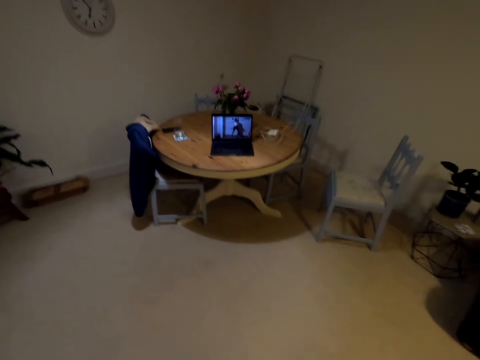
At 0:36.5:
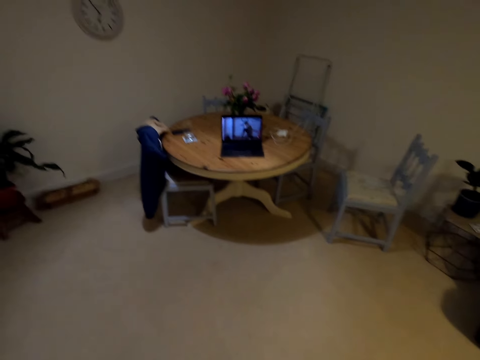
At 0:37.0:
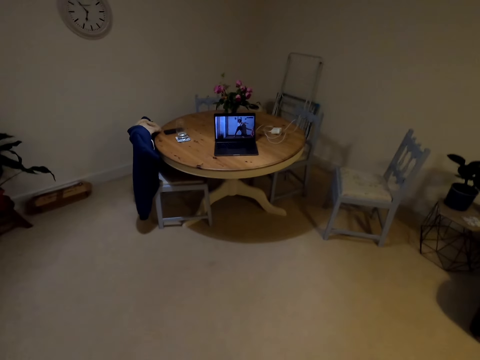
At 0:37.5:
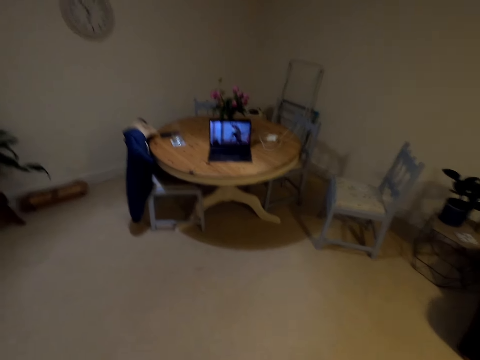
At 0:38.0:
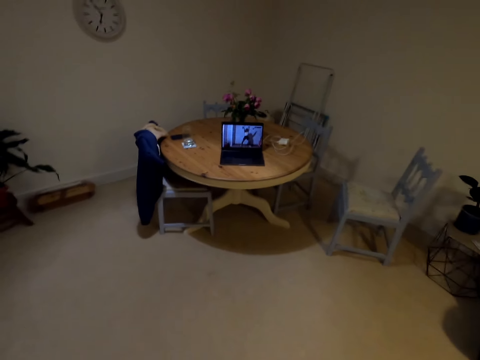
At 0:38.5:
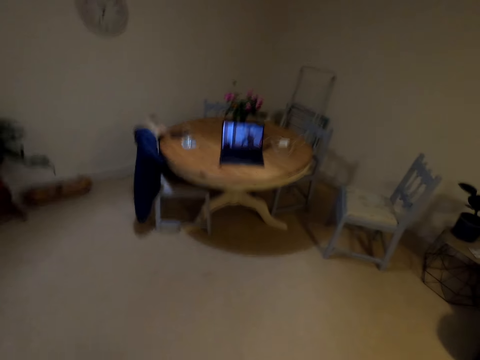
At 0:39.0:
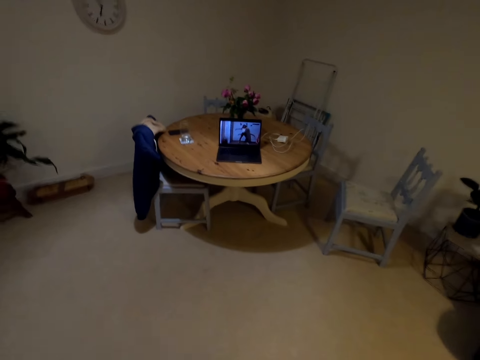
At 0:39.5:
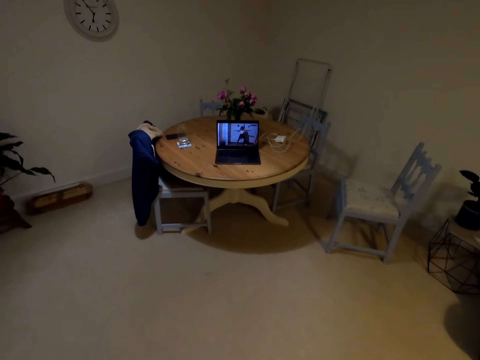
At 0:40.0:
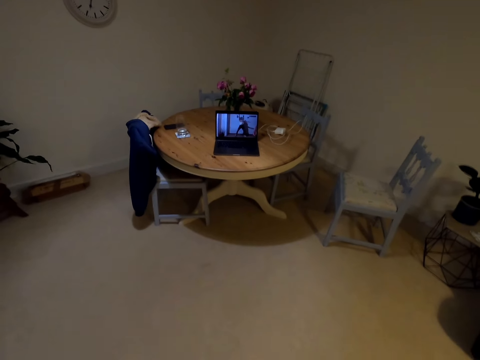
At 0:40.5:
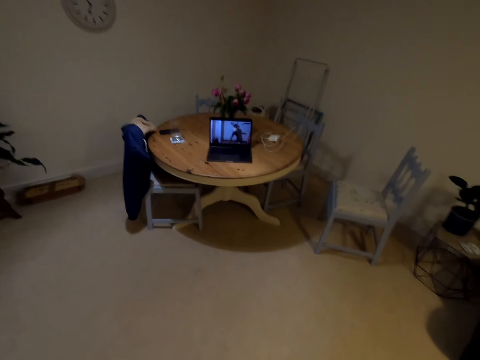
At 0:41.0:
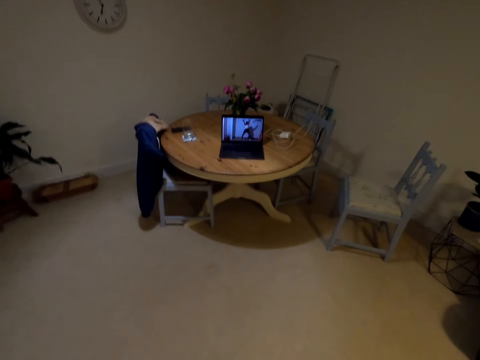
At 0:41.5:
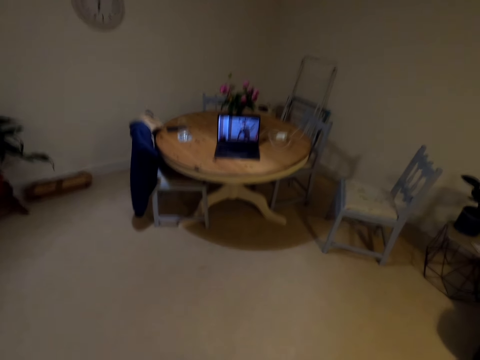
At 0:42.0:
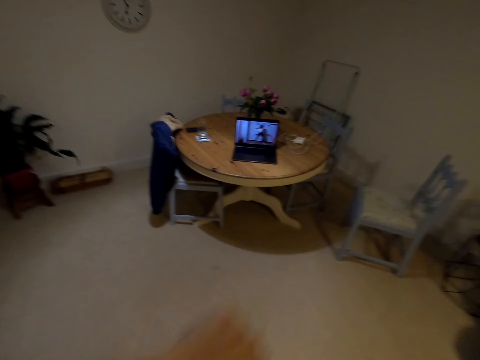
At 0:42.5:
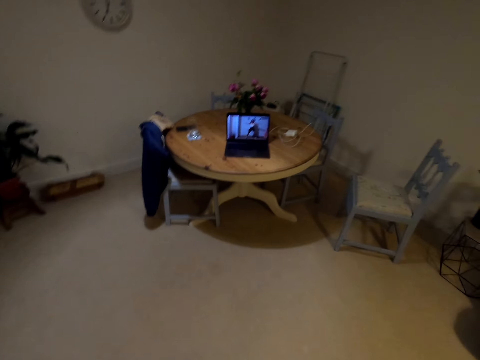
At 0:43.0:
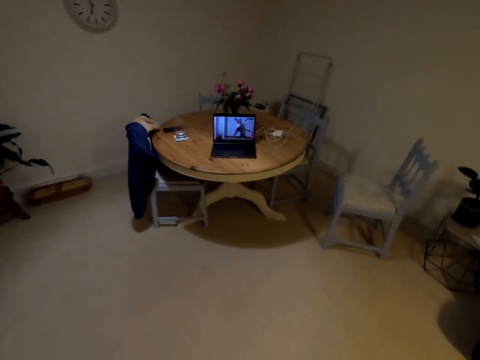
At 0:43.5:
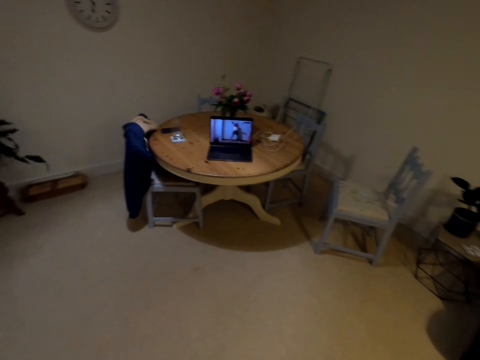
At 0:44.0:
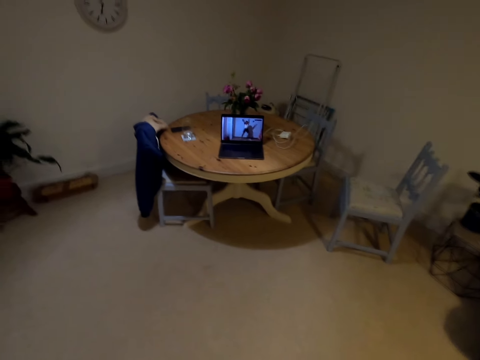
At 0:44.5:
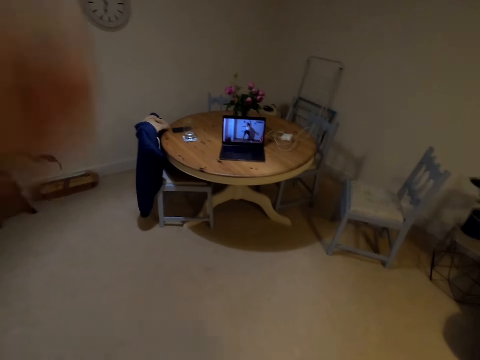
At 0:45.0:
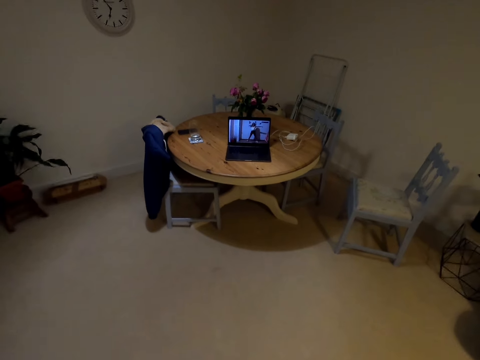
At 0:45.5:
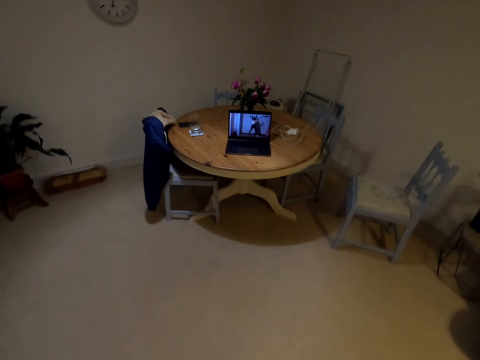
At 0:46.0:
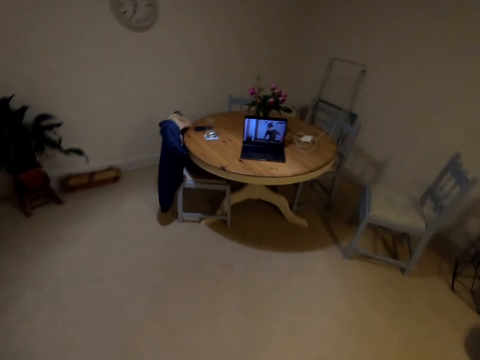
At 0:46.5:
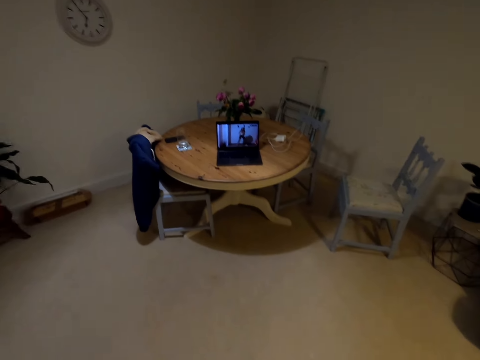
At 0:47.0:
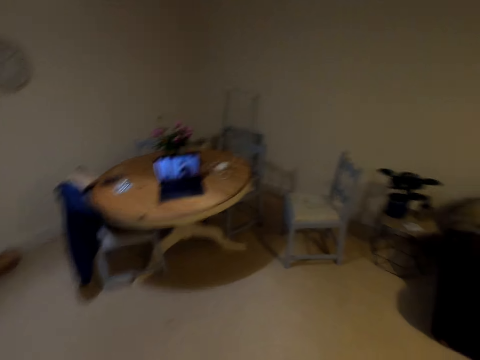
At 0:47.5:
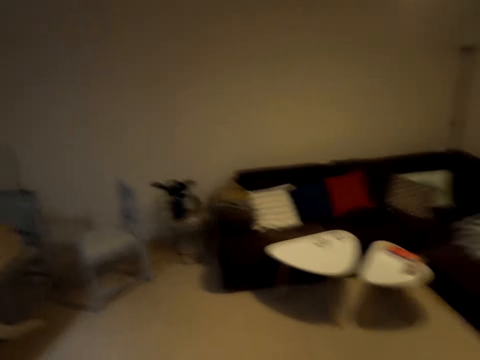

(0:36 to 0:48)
The camera wearer lifts her hands up.

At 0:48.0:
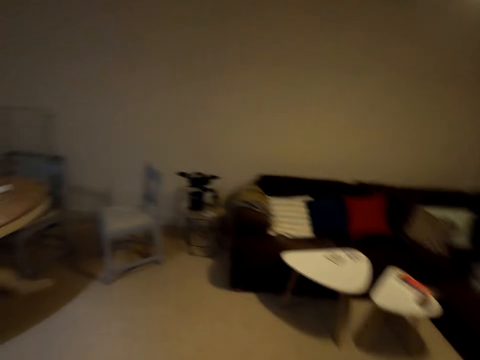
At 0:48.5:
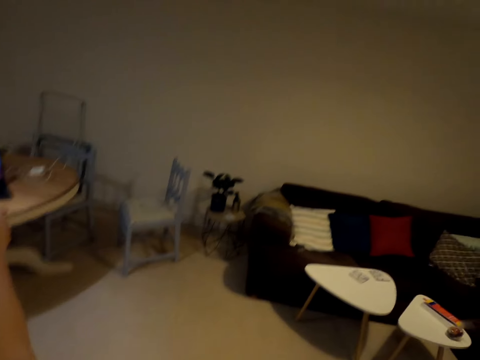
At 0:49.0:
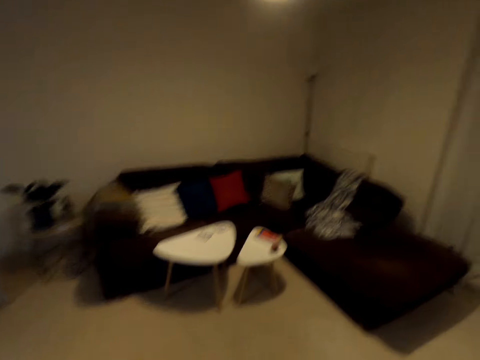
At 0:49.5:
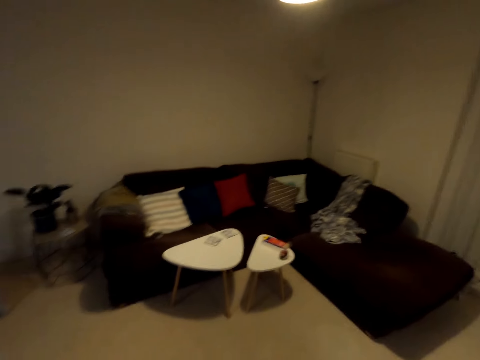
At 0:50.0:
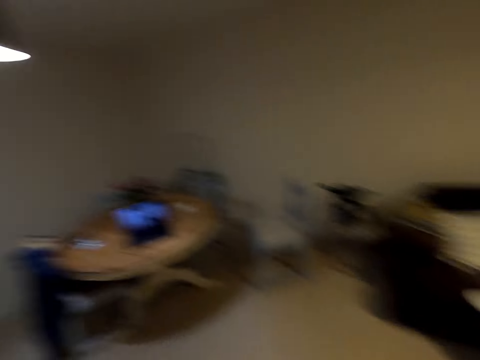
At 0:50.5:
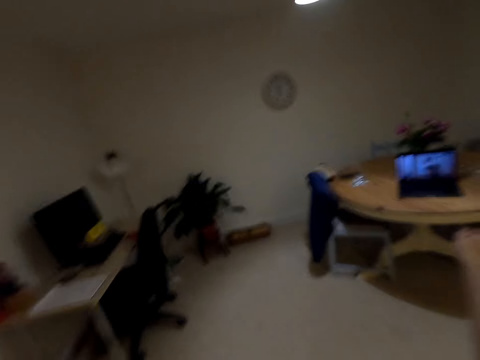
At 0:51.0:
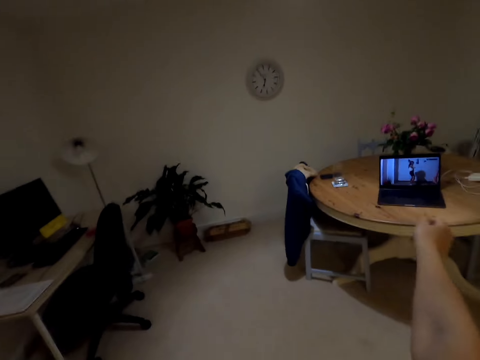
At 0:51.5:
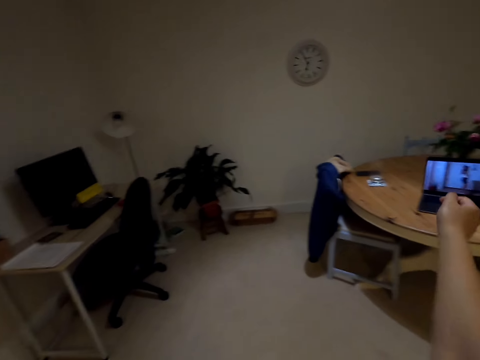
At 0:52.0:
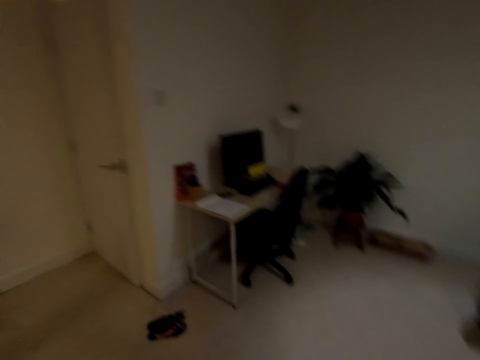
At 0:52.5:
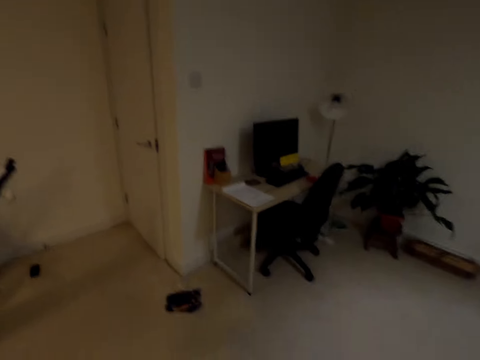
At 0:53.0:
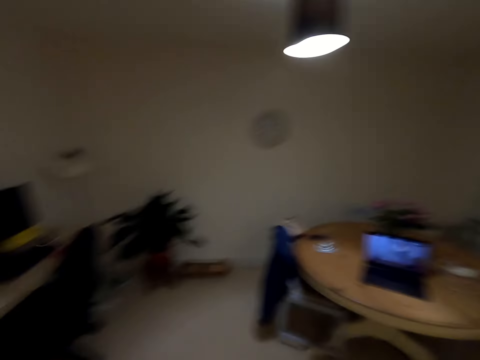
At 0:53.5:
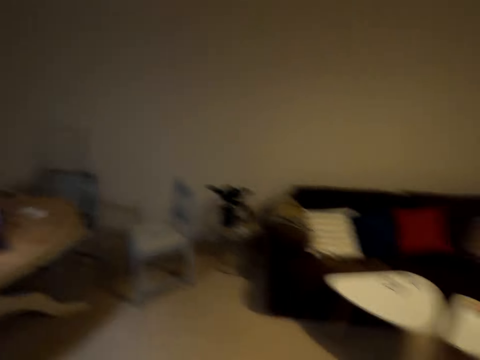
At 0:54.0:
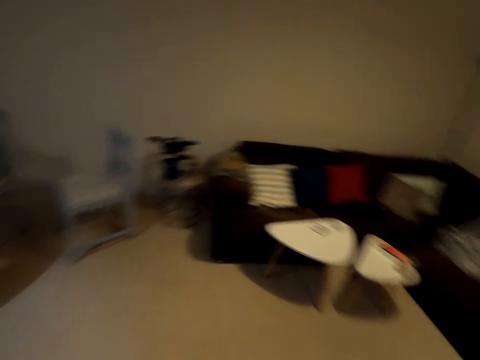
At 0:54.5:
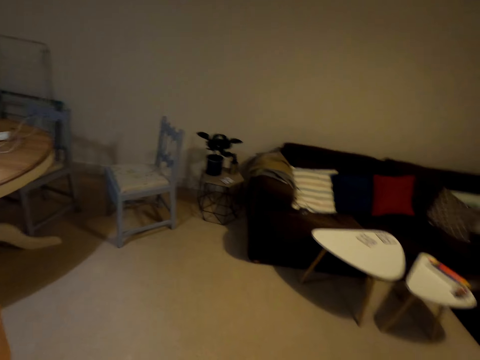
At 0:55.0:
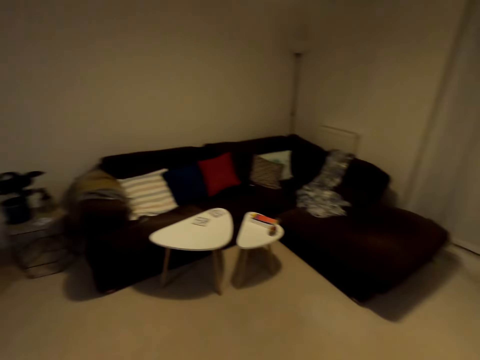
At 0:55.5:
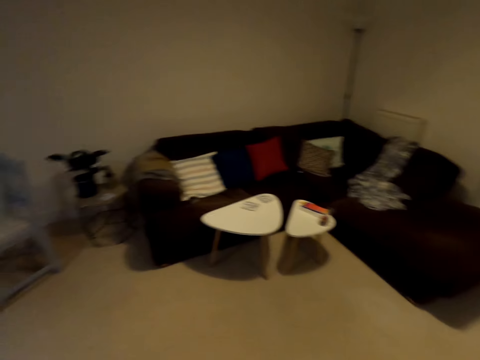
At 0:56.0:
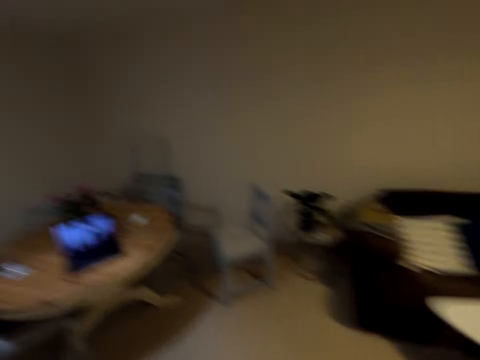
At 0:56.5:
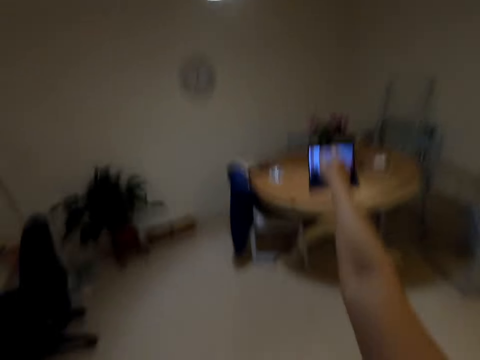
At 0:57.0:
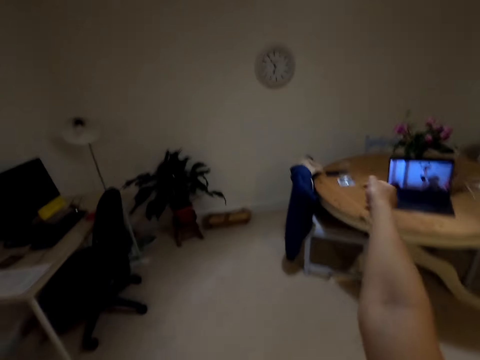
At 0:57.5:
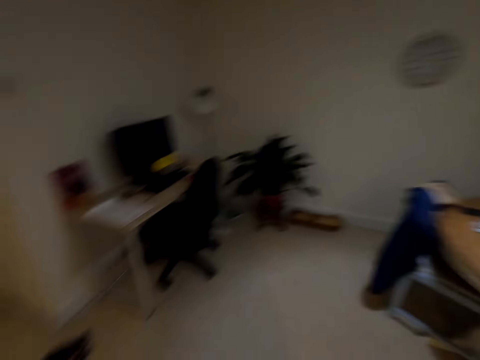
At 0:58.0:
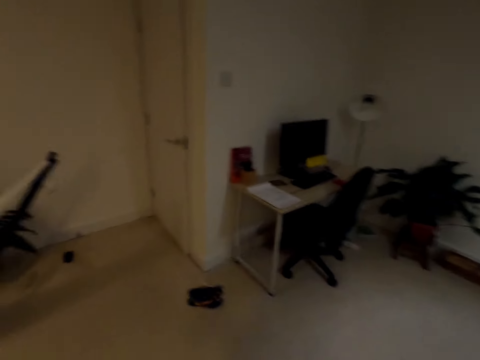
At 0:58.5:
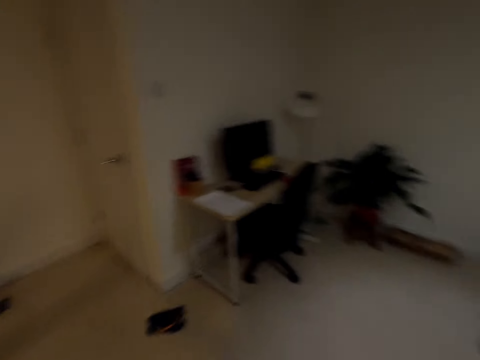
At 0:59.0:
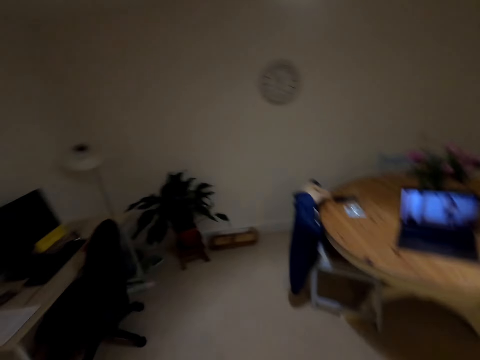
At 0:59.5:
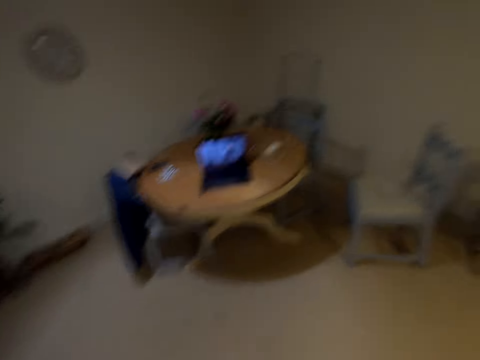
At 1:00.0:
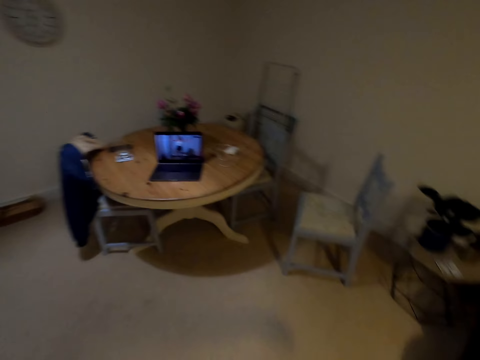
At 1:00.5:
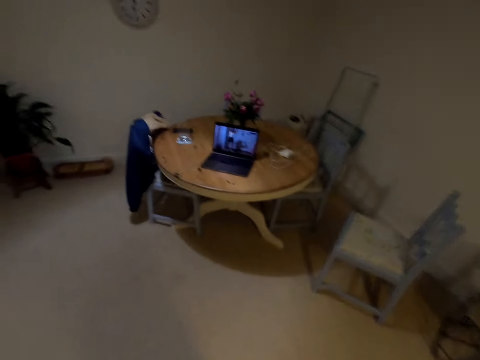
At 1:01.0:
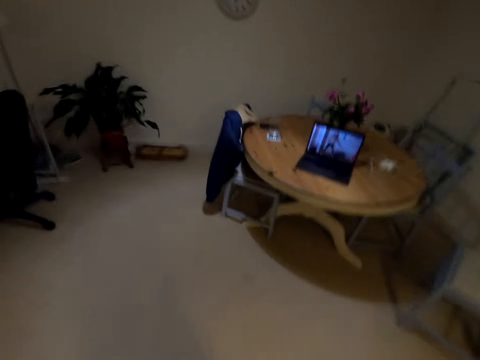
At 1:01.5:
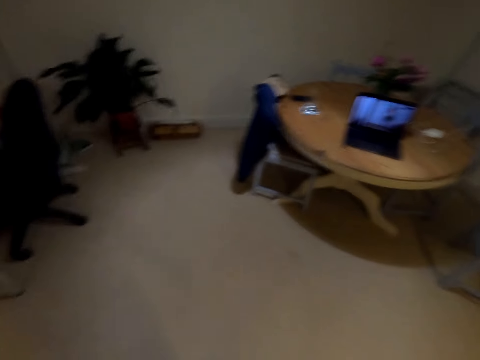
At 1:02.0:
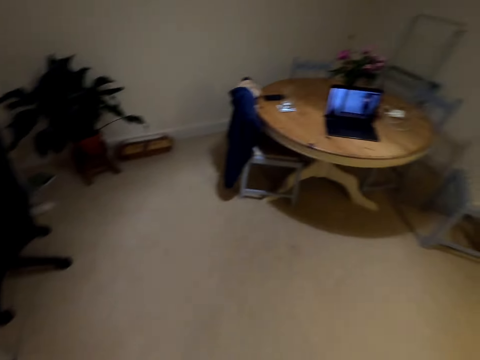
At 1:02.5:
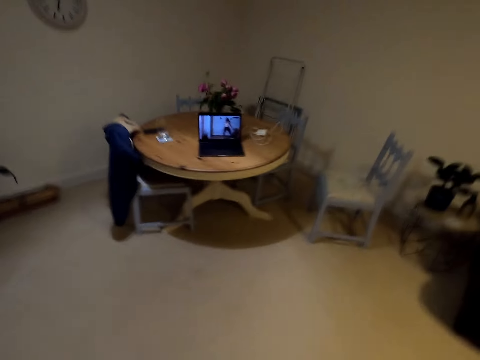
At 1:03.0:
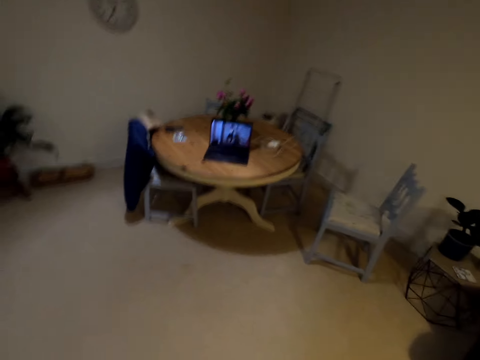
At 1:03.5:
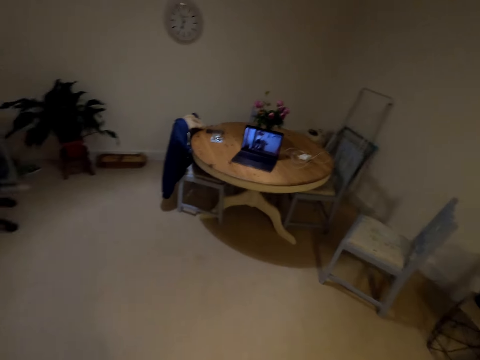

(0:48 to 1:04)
The camera wearer looks around. She lifts her hands up. She dances in the house. She moves around the house. She looks around. She lifts her hands up. She dances in the house. She moves to the right.
